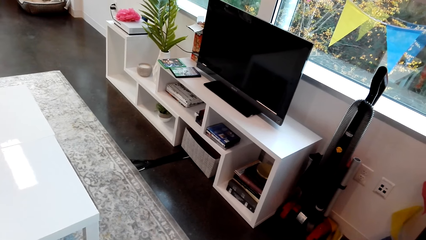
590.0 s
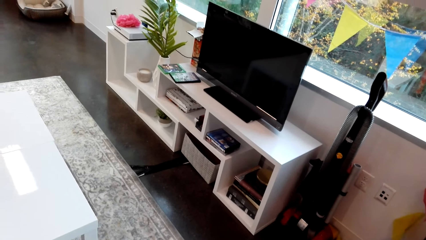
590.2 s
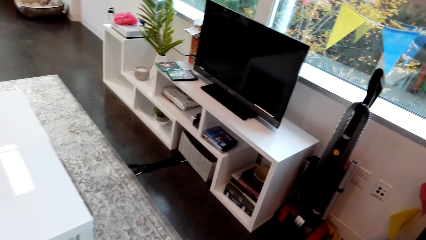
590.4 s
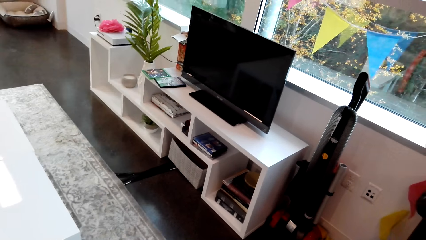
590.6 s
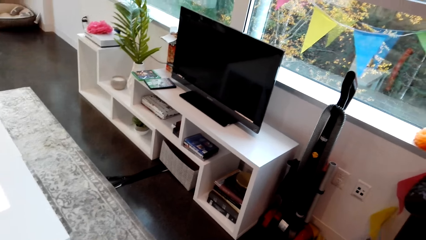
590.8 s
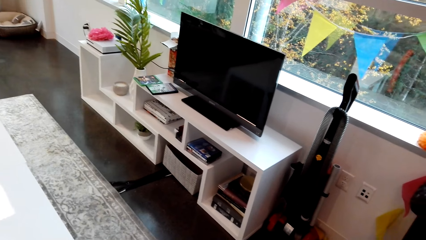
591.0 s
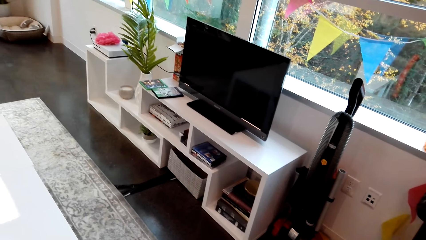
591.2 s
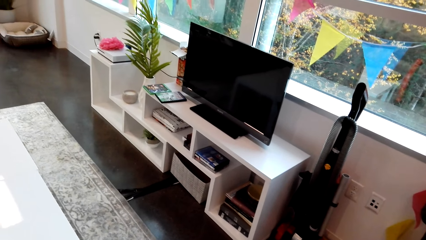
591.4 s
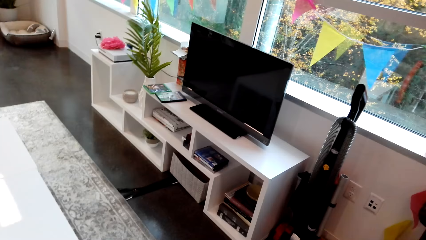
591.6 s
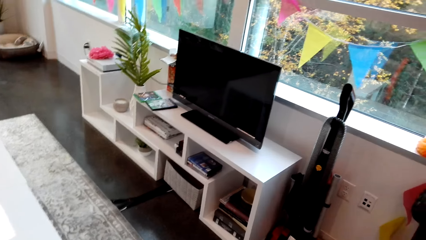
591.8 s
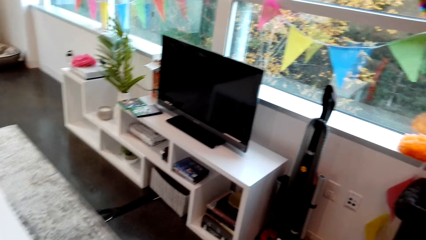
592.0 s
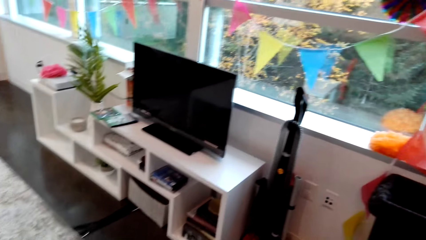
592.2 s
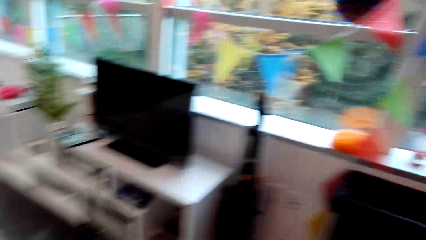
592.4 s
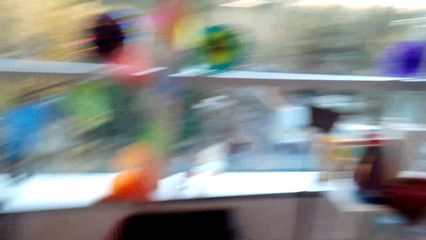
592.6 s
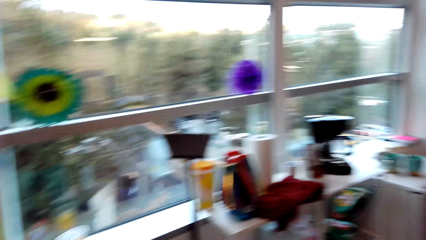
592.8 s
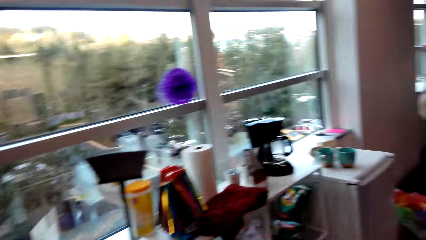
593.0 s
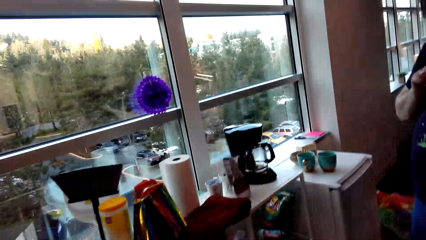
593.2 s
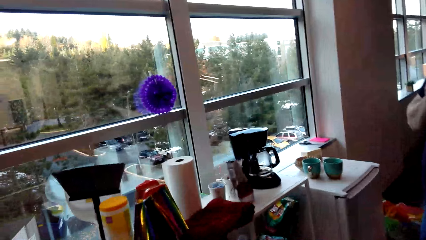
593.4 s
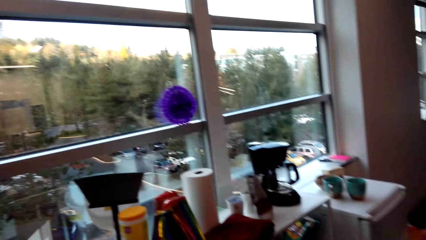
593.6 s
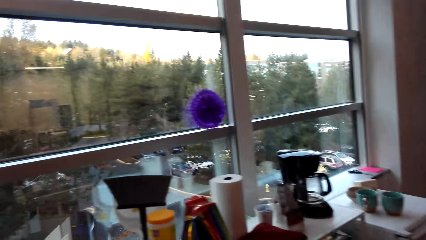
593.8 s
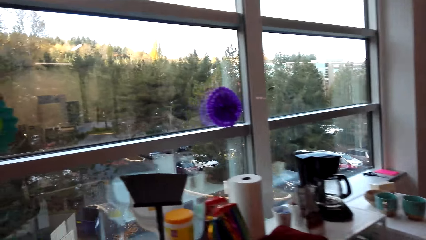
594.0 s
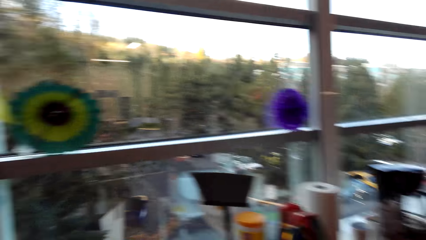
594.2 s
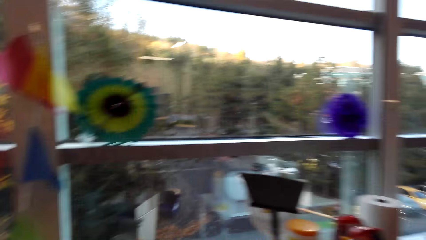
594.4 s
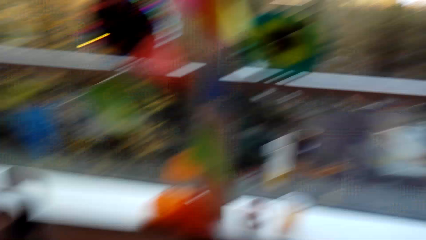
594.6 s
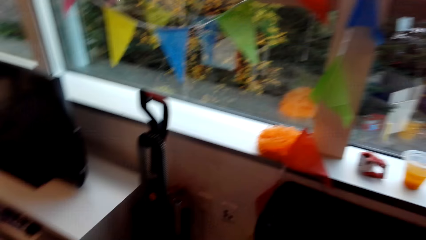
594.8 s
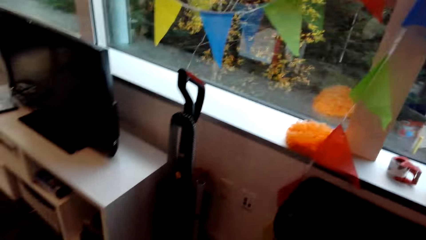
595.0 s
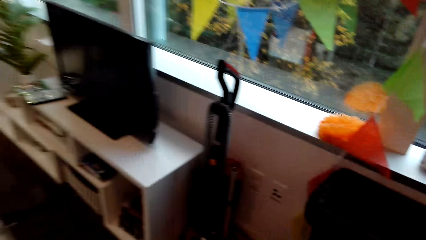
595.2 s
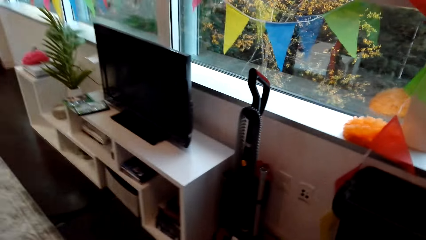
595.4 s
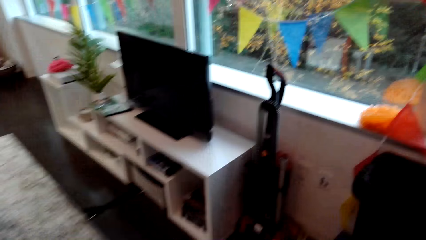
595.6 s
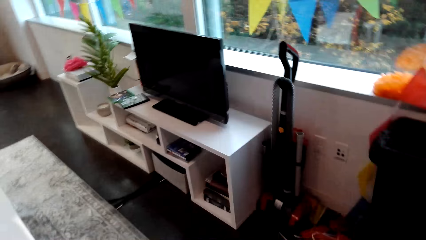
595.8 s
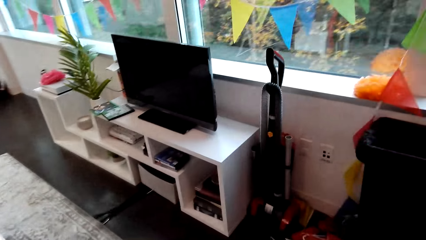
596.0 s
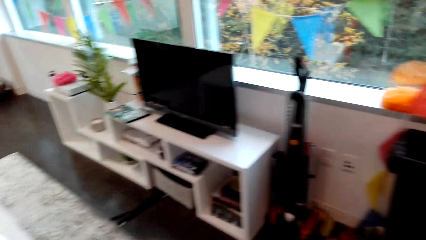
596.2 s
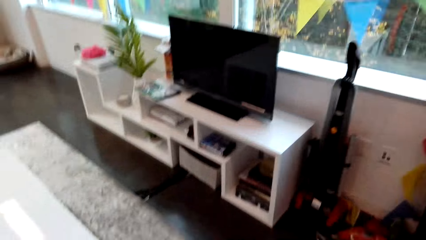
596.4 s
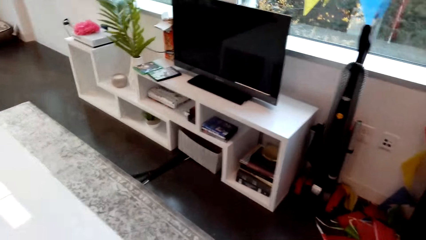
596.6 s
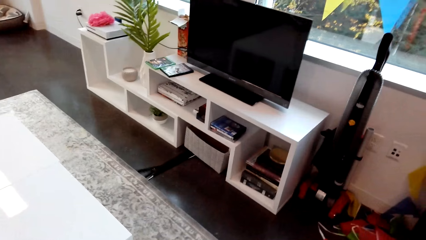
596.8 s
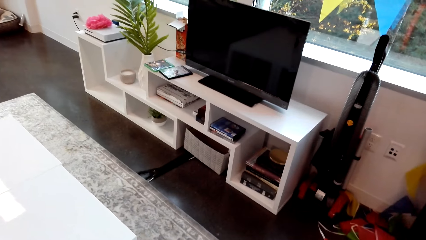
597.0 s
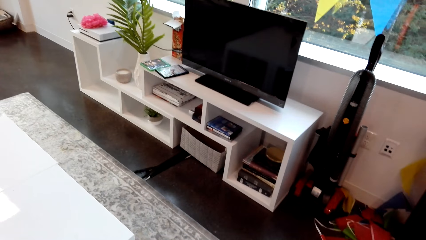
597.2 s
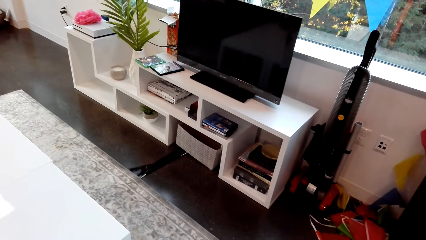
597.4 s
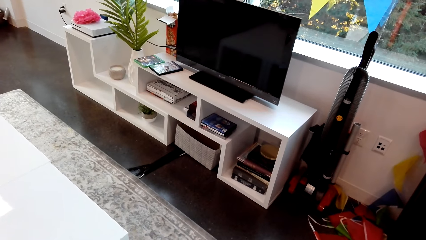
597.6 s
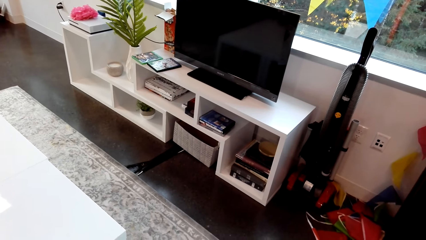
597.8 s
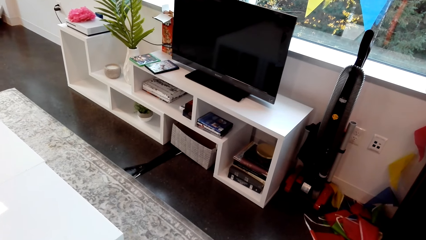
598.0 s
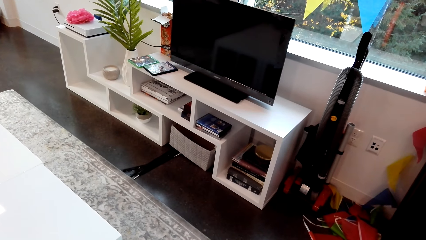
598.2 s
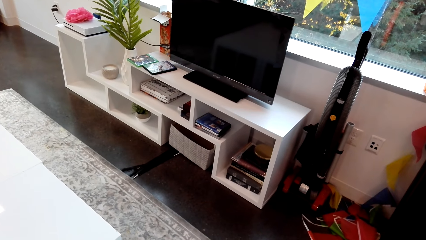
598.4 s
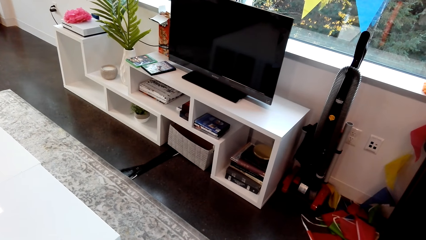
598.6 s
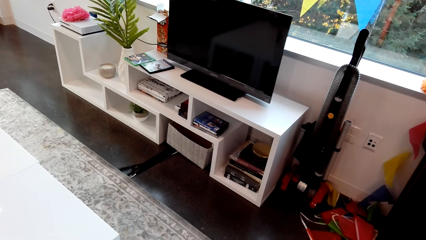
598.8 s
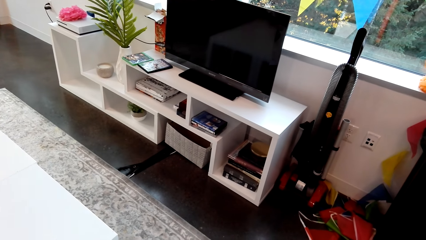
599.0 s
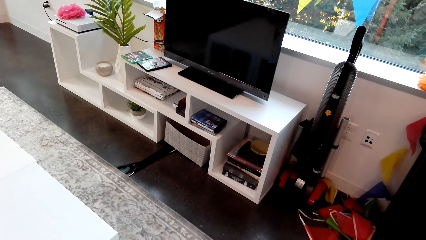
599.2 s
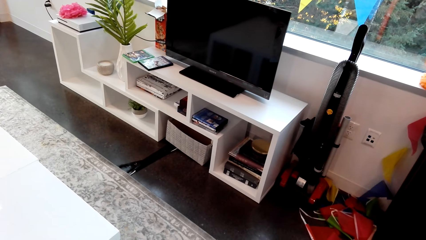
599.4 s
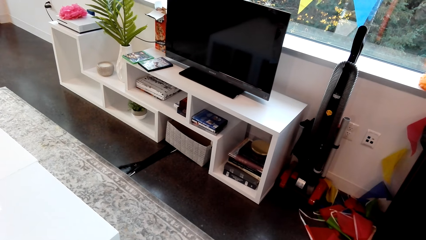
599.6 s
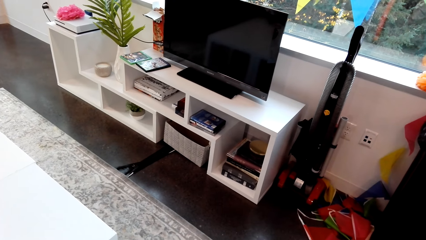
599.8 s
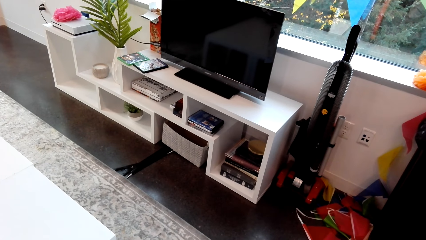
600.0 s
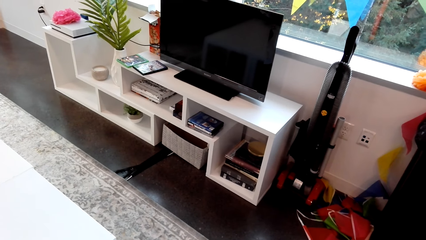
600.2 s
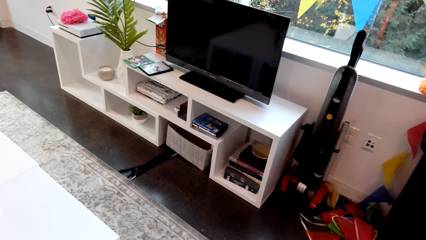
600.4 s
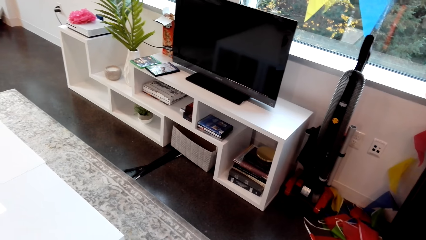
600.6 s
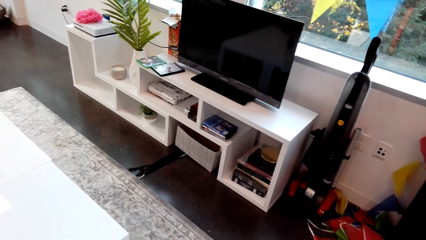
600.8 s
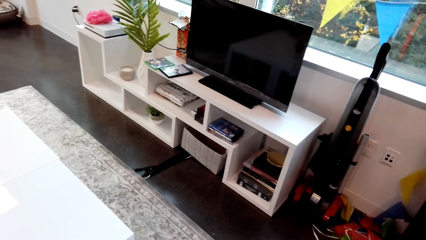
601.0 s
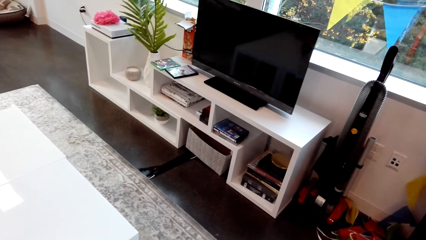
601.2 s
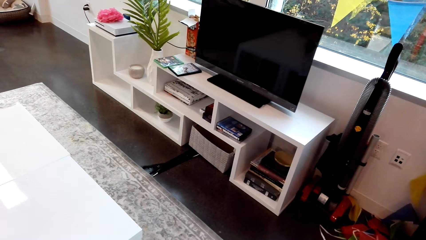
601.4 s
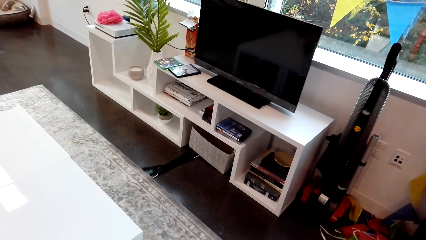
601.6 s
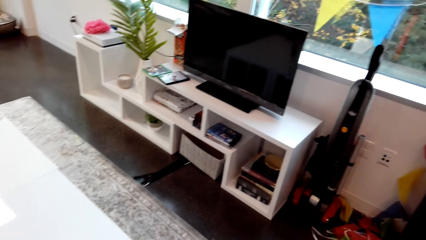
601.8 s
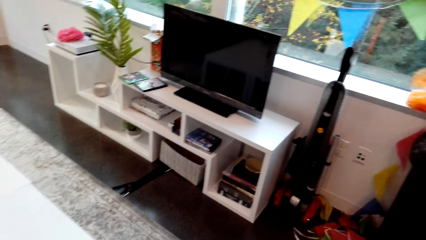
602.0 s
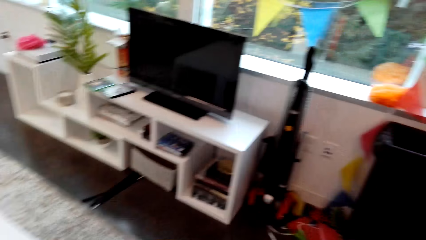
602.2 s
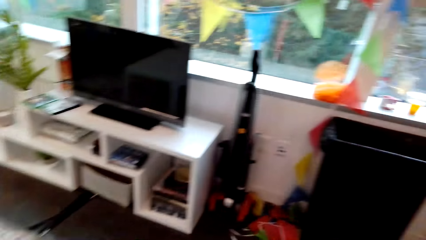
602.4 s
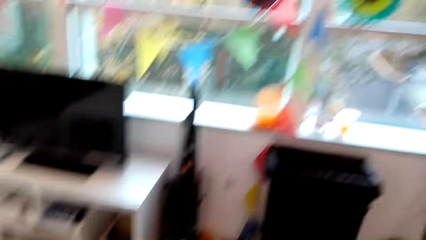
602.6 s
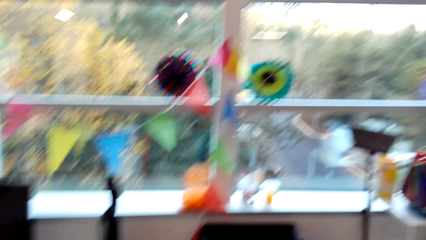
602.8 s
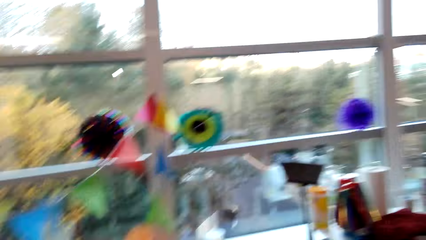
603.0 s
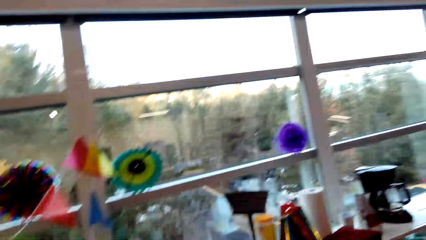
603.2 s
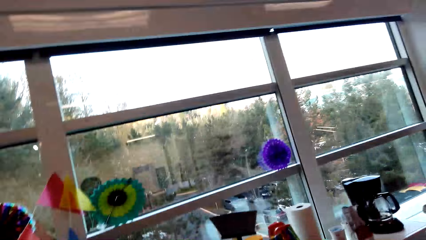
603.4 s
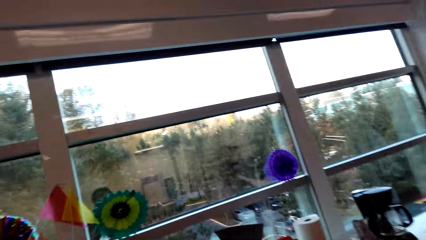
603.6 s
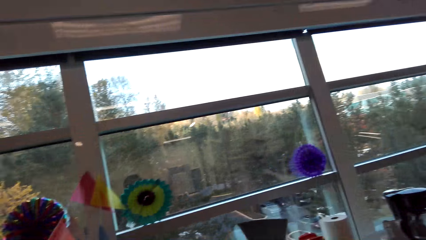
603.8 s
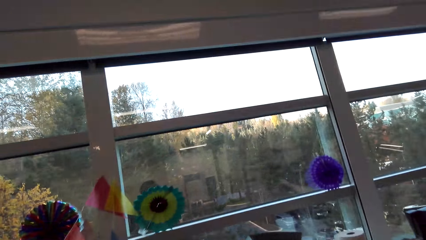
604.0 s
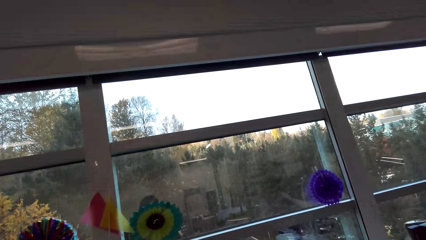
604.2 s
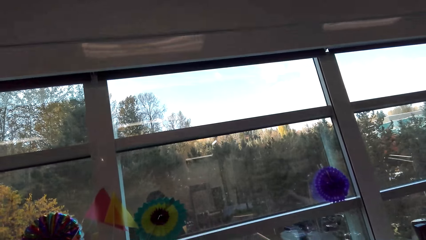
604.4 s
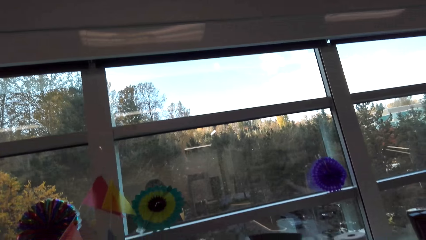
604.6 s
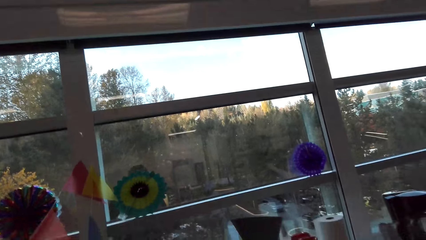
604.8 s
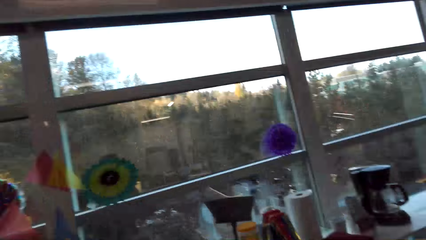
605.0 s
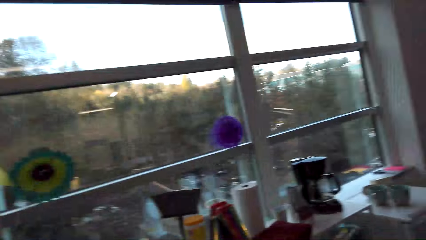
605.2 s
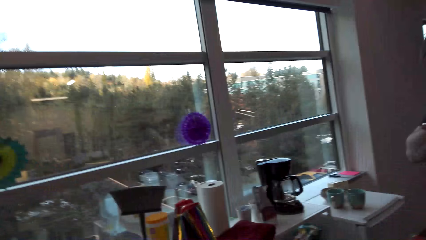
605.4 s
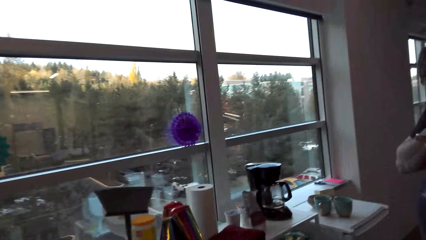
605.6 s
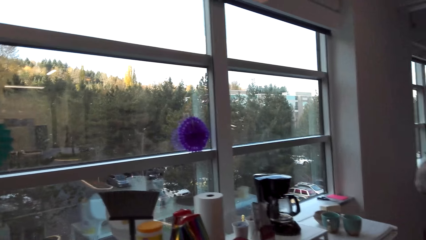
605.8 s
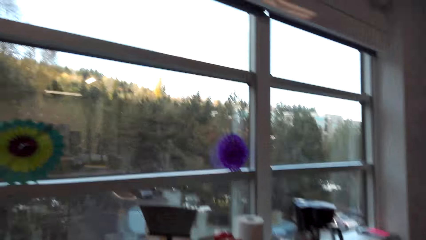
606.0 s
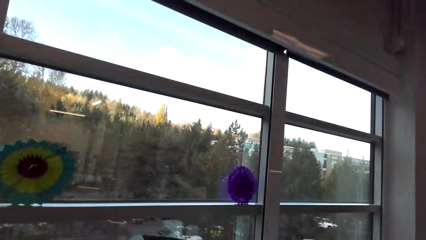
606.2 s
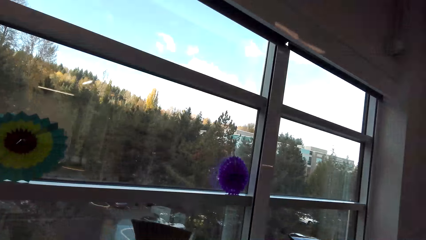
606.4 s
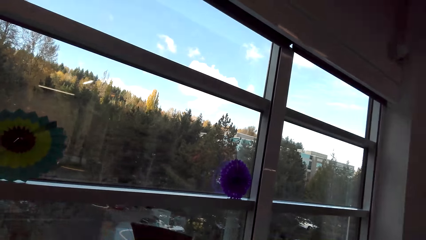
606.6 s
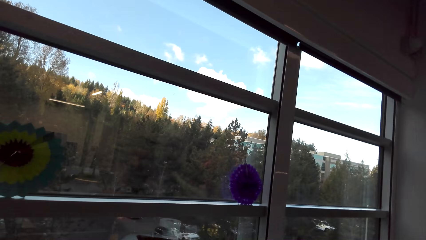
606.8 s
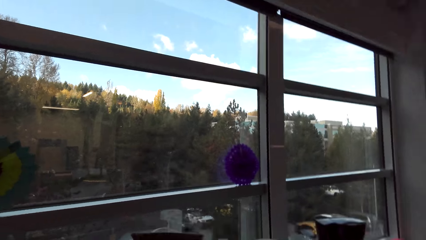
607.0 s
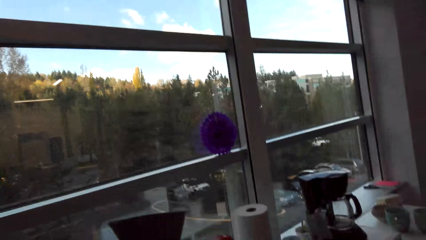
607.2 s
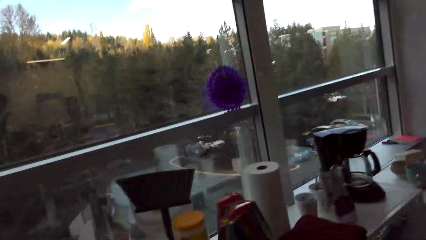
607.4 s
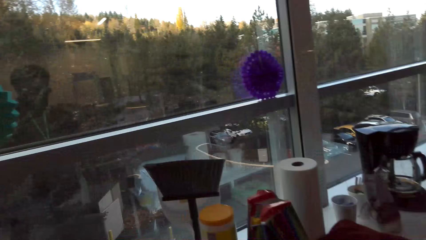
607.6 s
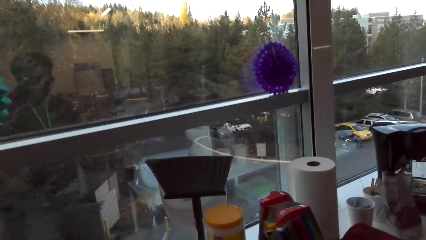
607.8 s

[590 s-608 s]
The camera wearer turns to the side. They turn to the side again. They look down. They look out the window. They walk toward the window.
